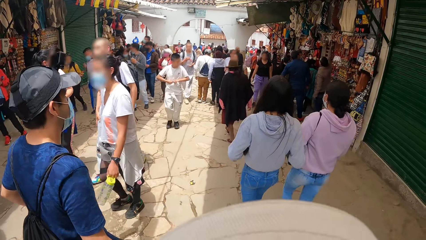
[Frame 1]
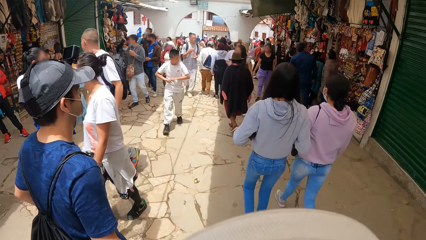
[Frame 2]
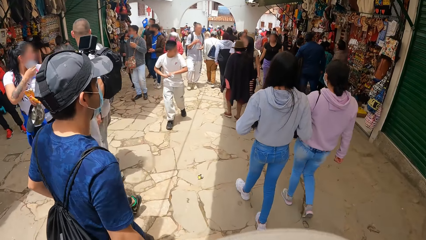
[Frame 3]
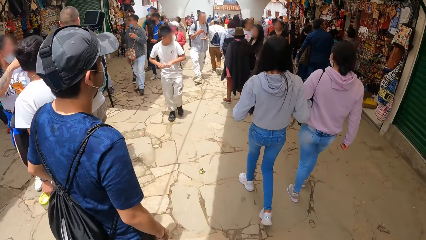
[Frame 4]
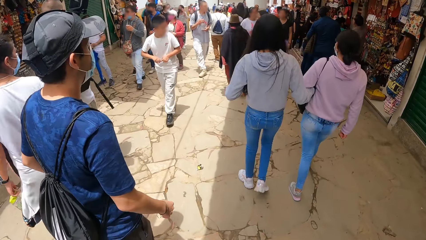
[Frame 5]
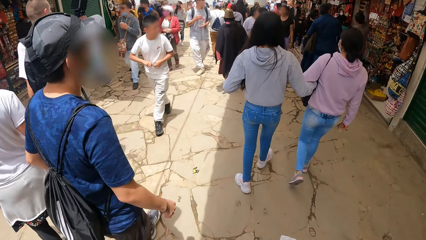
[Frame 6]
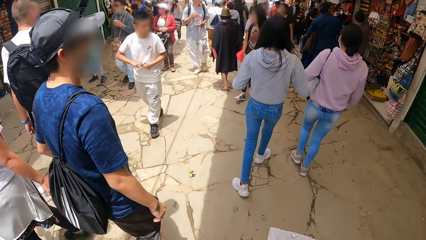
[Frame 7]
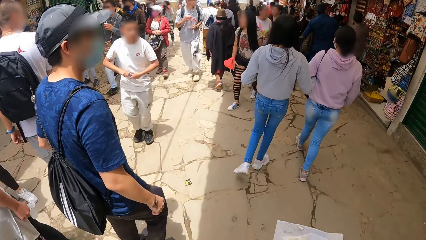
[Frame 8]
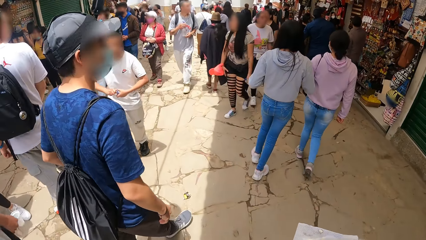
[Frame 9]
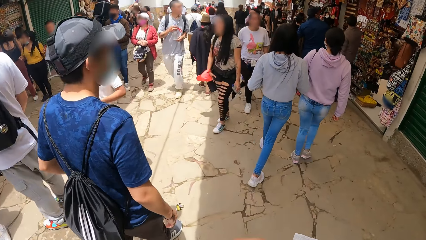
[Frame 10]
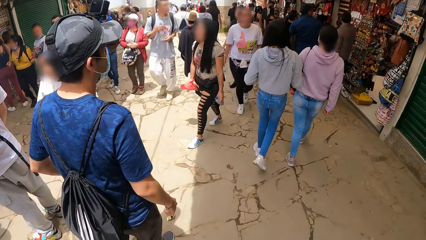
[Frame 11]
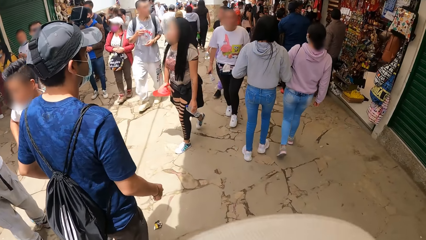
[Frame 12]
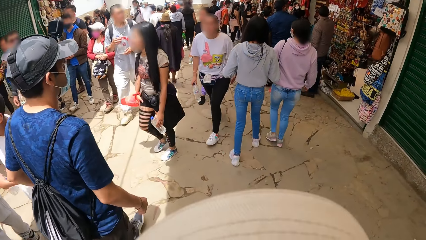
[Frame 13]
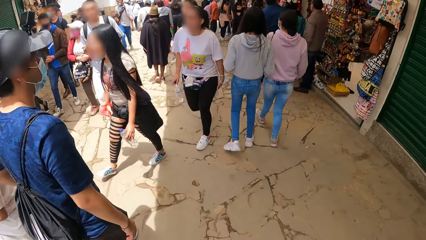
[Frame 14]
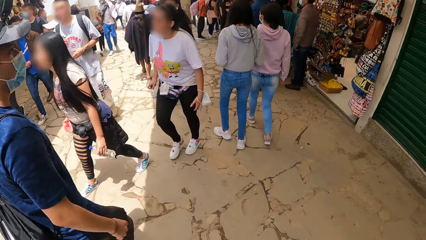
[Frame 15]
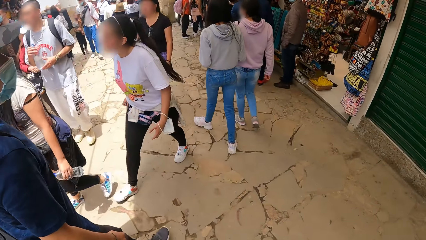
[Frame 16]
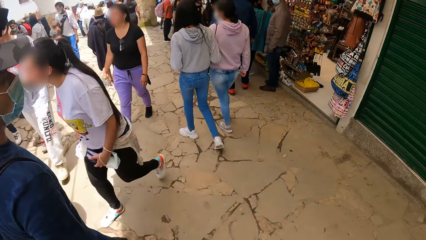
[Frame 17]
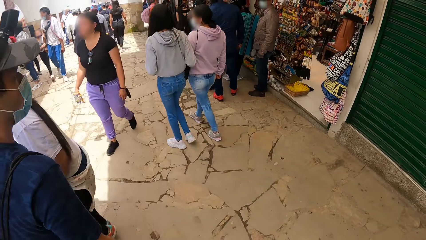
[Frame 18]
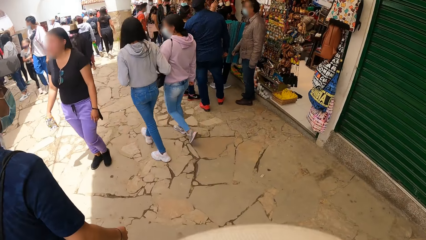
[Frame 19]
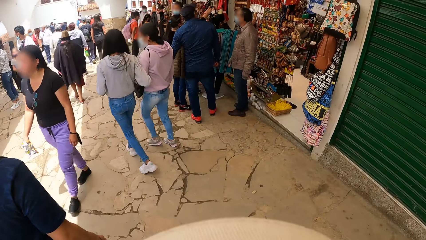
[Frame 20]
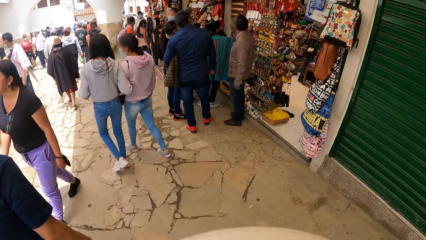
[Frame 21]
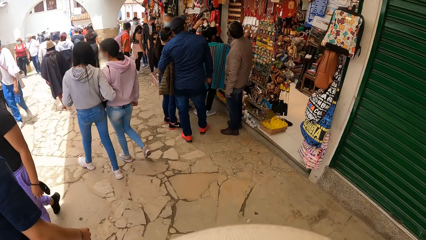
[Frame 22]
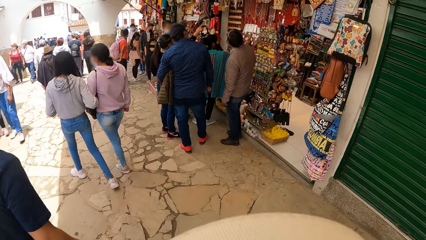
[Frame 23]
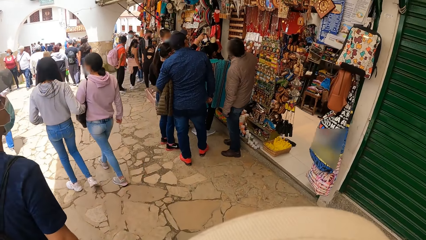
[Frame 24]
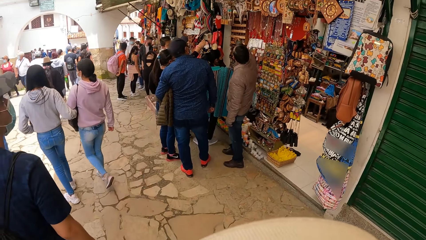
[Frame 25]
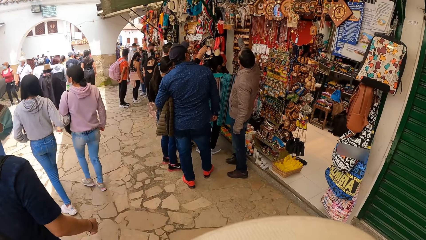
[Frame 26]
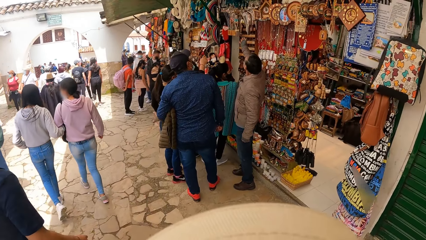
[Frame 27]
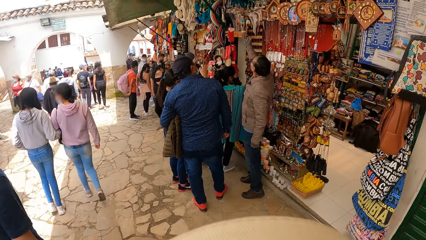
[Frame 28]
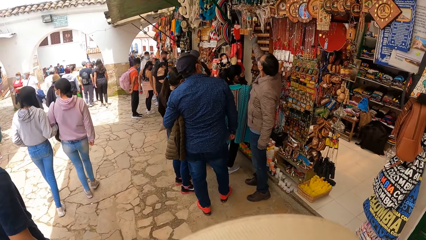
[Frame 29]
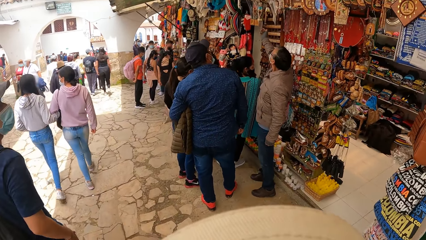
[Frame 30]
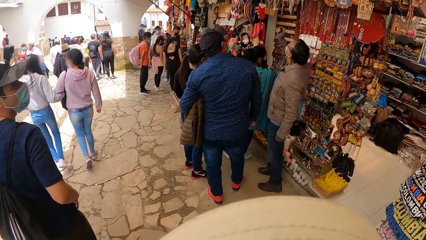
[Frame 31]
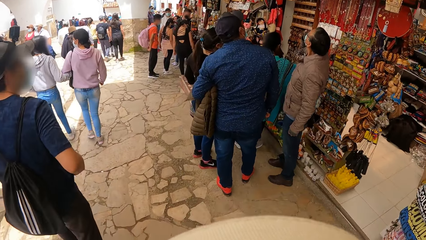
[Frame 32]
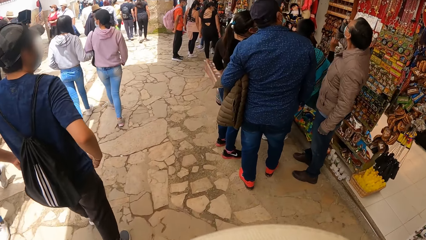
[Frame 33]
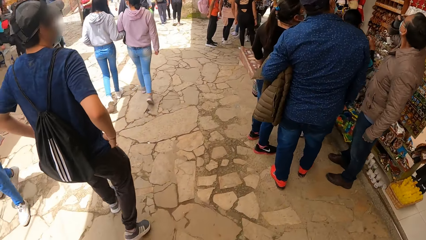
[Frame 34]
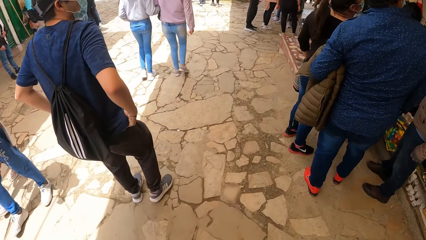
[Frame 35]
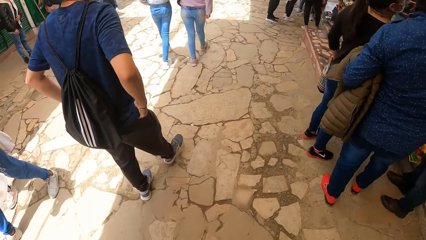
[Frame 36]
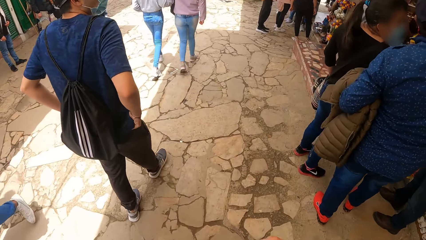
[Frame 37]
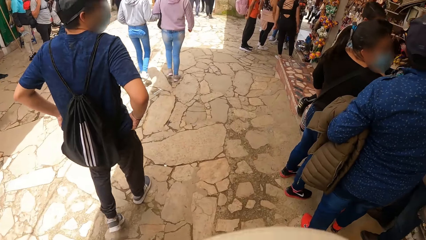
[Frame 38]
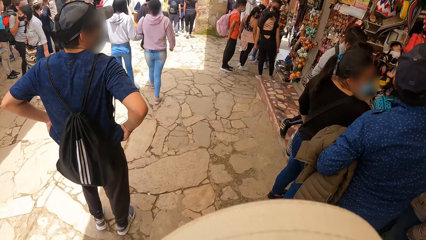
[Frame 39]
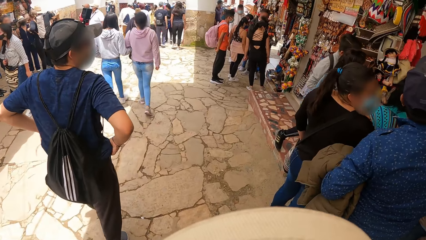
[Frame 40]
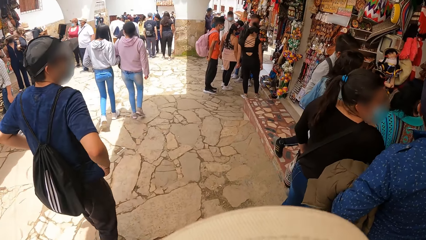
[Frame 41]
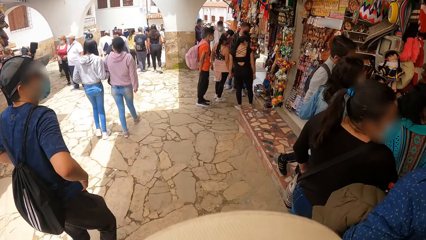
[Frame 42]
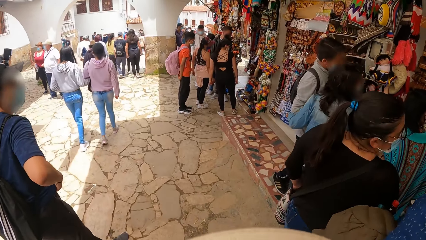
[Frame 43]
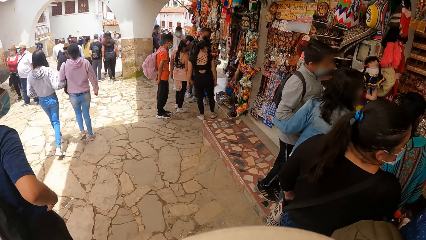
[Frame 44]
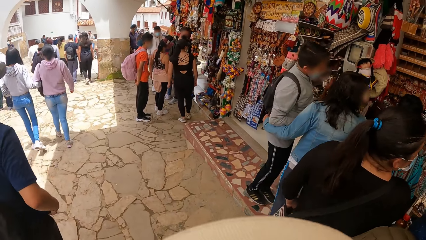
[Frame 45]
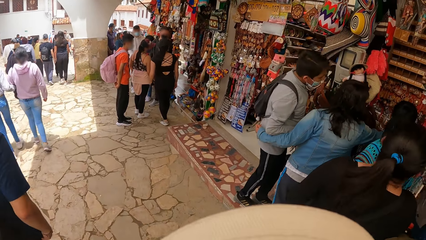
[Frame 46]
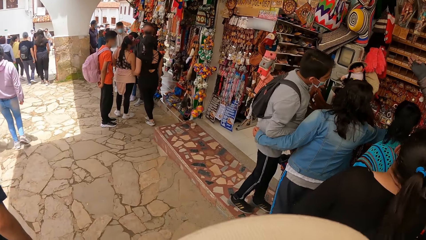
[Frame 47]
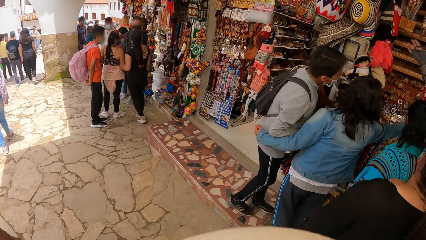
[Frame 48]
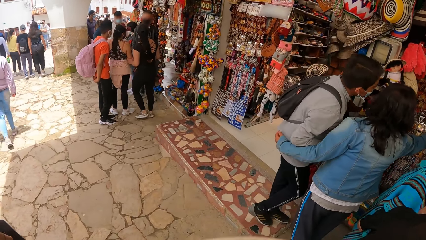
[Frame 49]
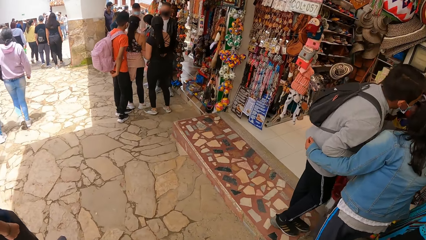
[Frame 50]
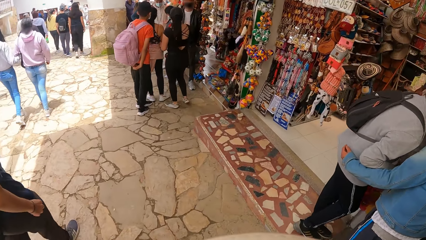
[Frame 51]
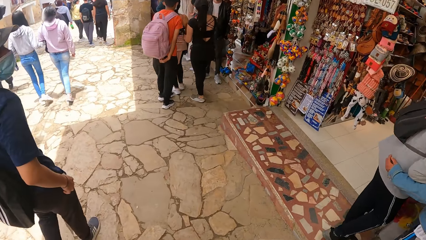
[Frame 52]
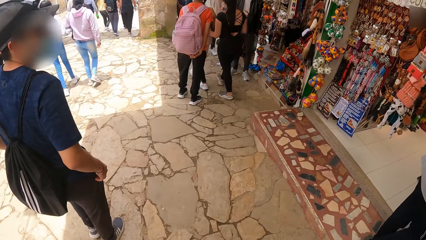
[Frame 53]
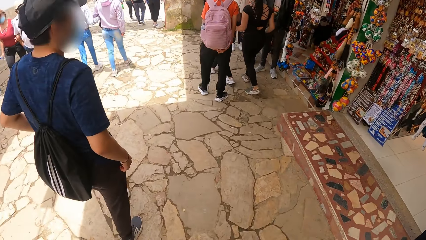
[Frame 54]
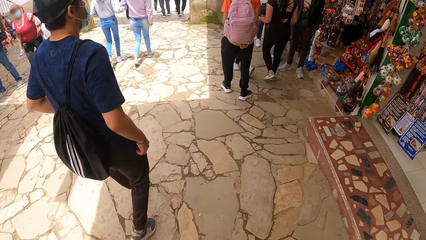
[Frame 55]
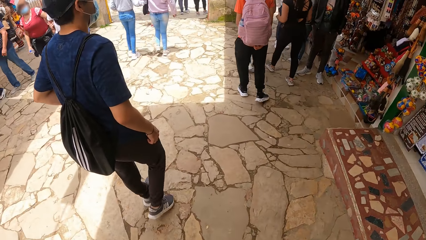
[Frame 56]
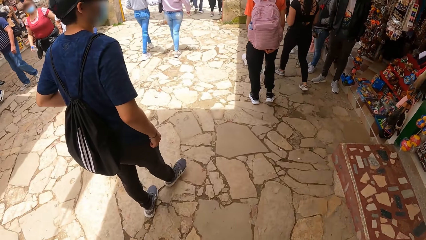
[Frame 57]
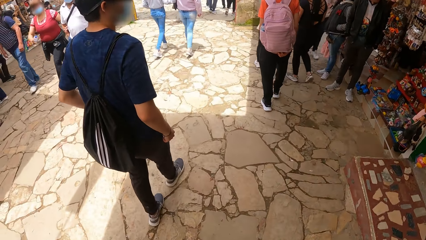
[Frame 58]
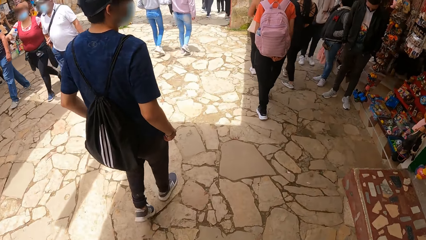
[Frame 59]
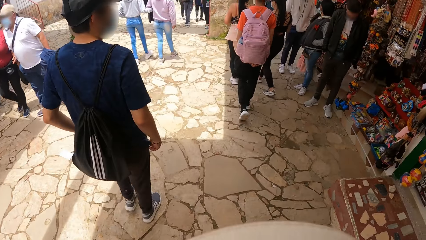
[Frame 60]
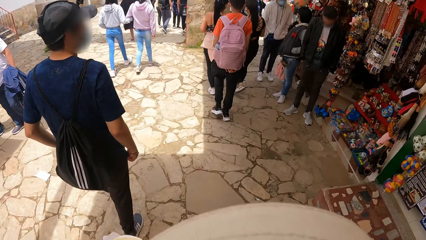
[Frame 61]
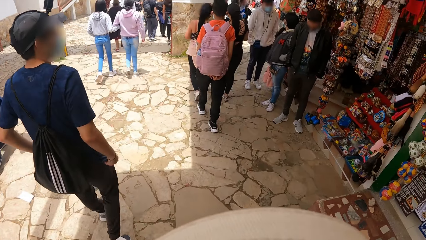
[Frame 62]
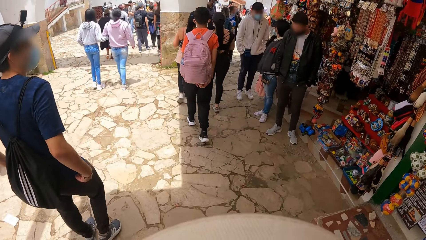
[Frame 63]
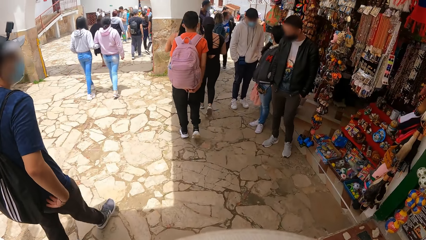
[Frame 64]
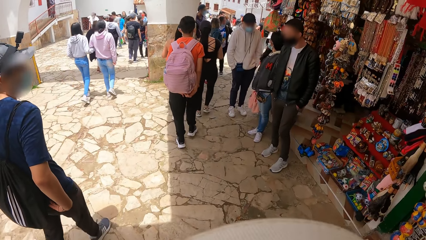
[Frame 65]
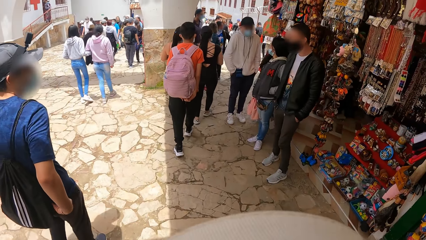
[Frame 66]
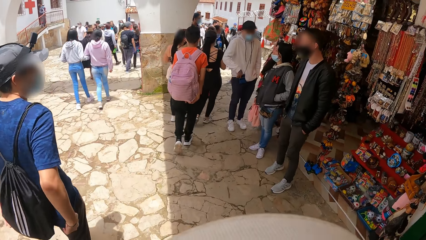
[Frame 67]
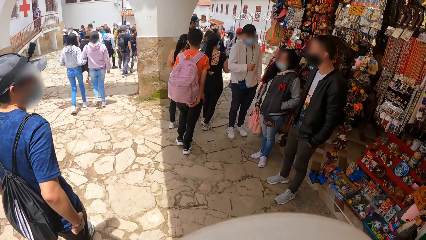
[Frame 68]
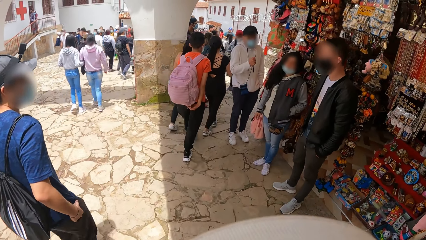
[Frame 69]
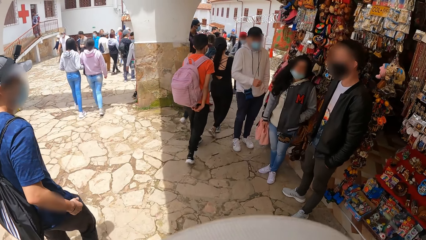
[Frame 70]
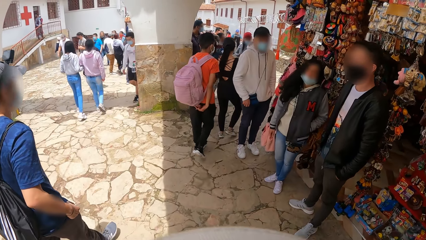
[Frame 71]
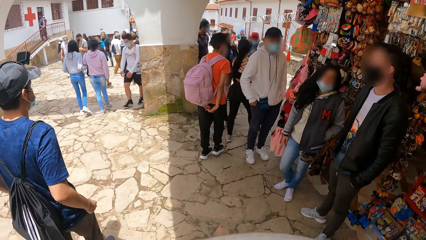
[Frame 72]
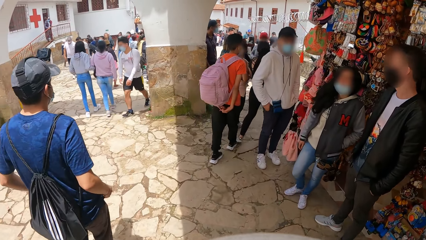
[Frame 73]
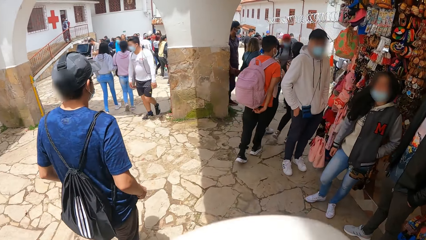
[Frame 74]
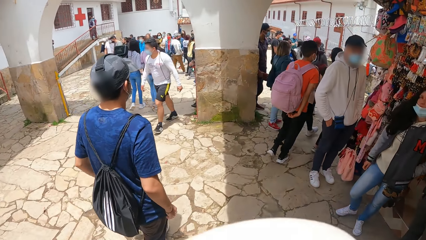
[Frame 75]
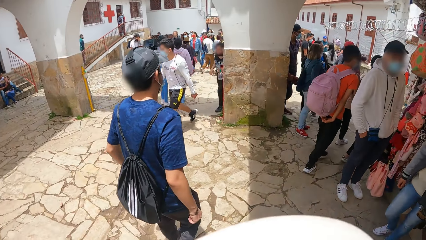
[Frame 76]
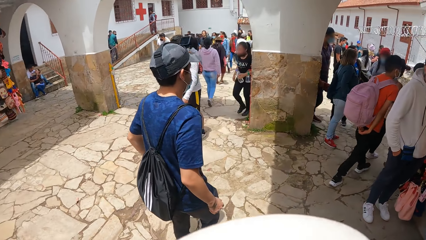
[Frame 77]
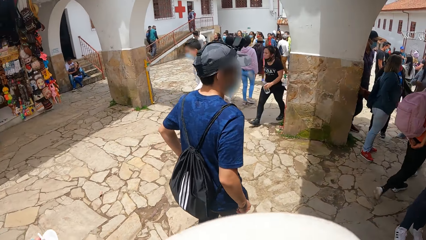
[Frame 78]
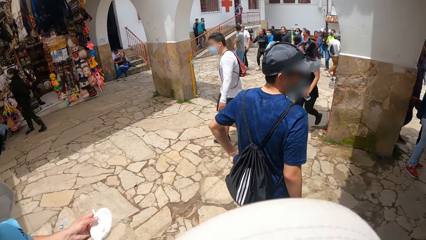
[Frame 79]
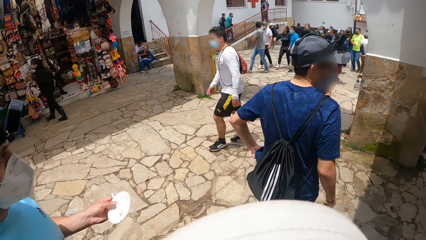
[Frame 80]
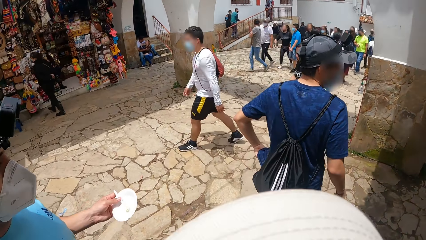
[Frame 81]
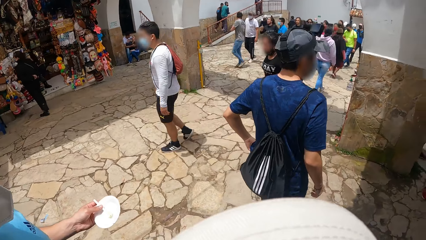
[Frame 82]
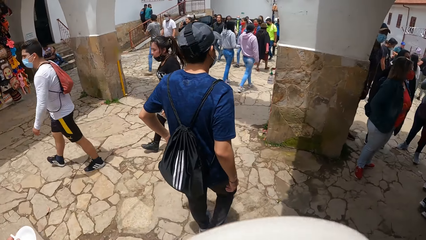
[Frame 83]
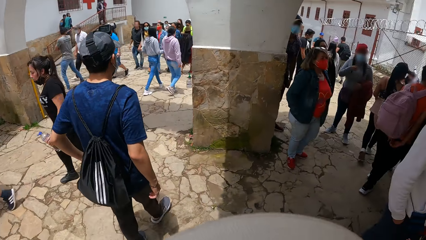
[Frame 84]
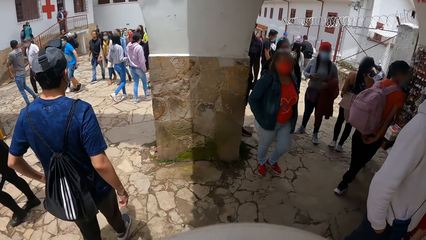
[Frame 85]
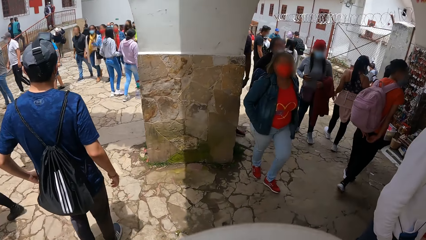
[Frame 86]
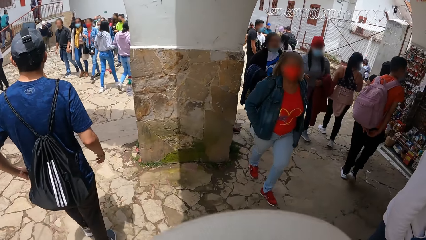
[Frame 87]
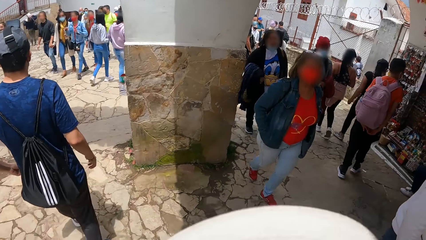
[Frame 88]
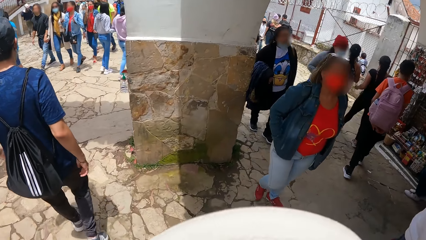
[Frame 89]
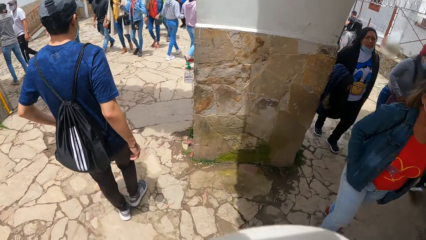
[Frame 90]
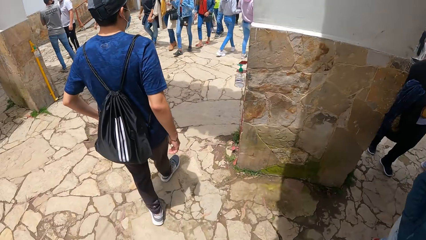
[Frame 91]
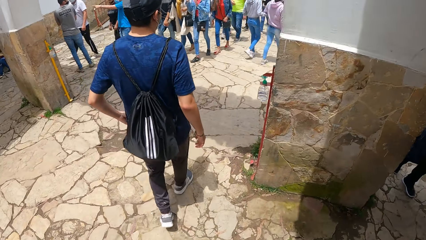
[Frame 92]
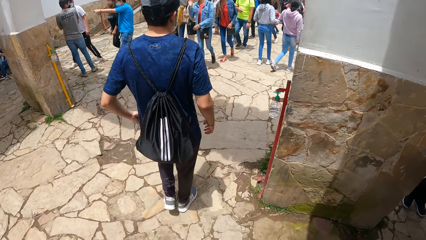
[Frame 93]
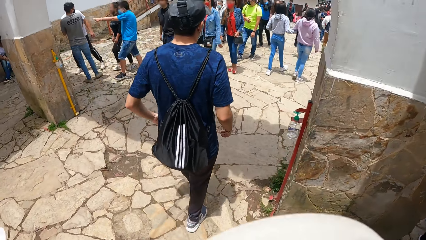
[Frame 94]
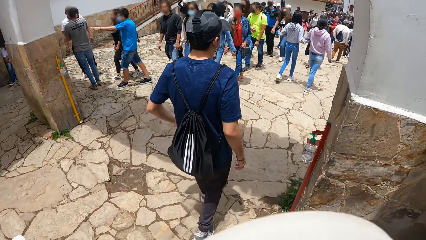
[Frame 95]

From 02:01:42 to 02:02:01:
The man pulls his trousers with both hands. The man walks on a road.
